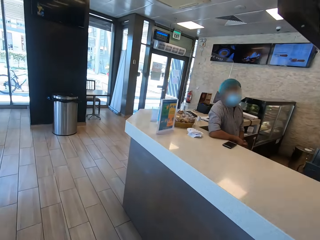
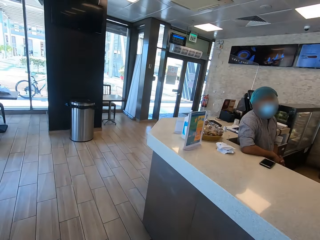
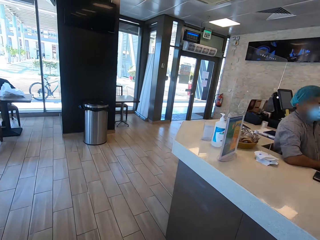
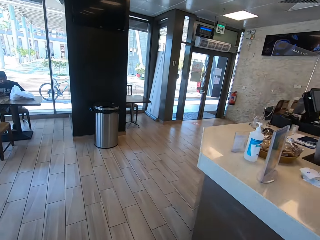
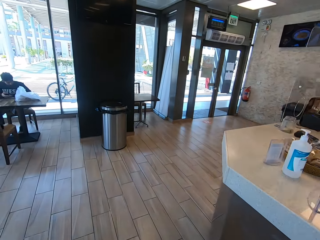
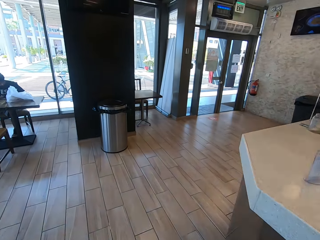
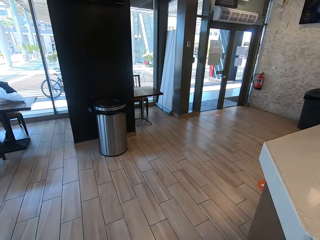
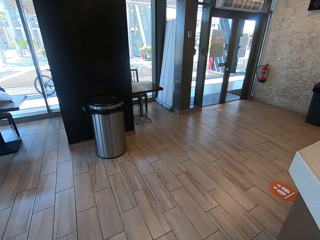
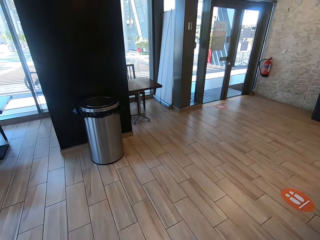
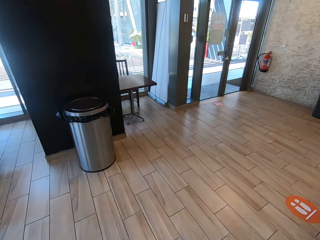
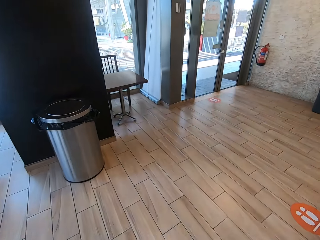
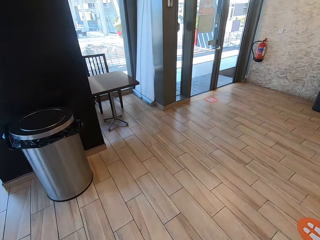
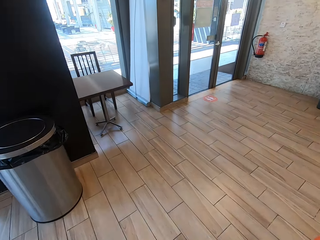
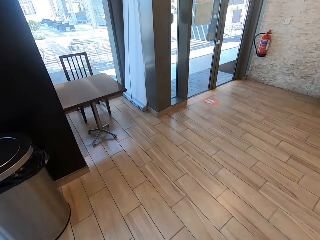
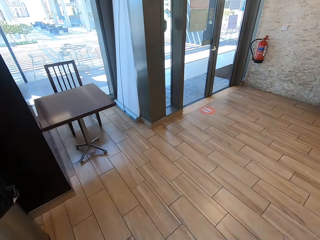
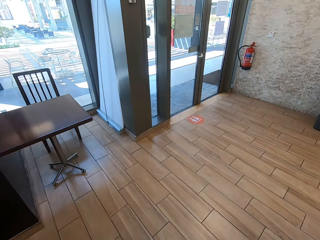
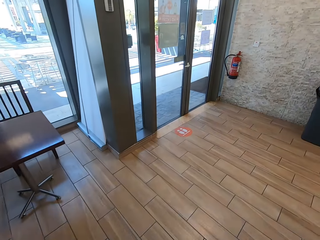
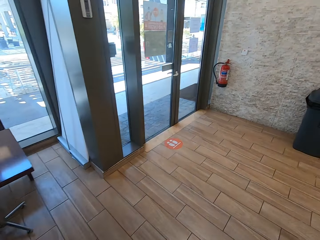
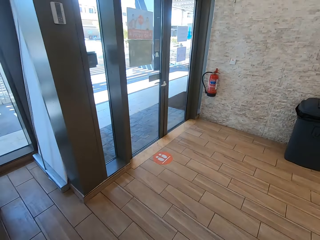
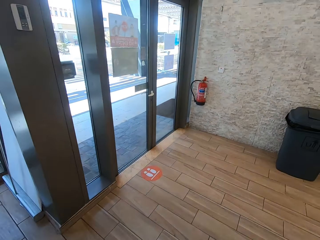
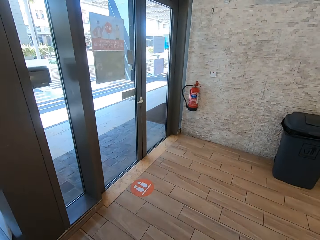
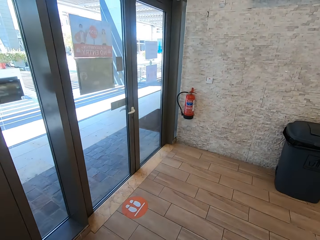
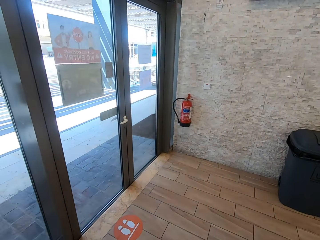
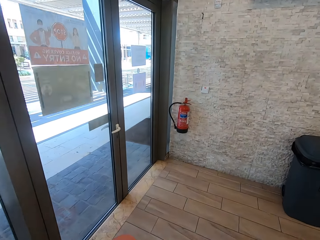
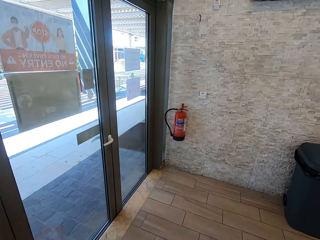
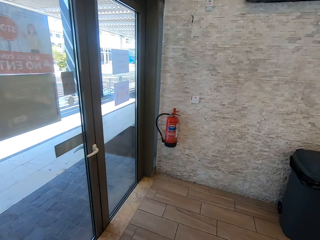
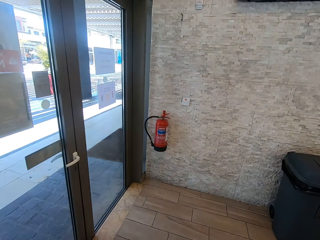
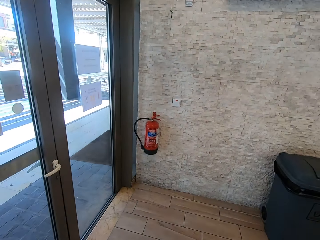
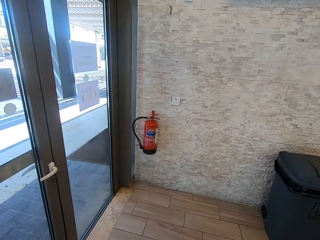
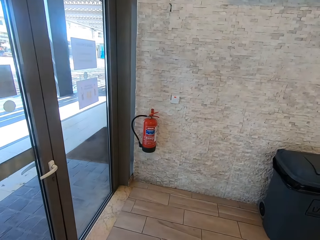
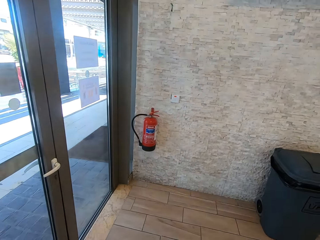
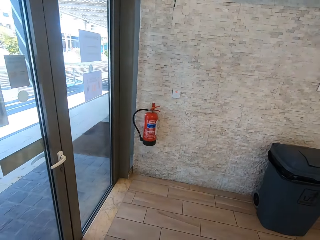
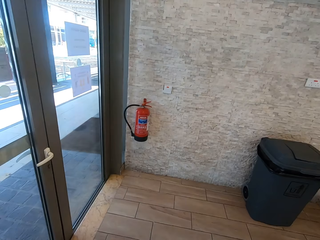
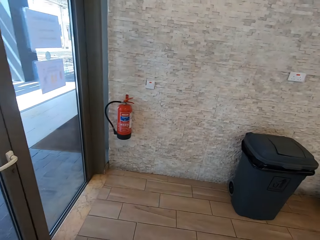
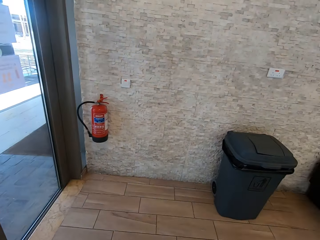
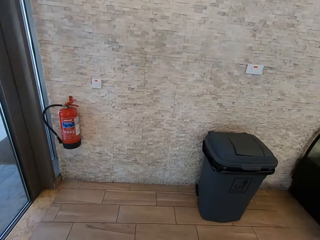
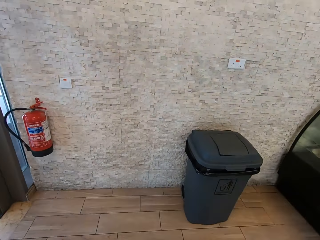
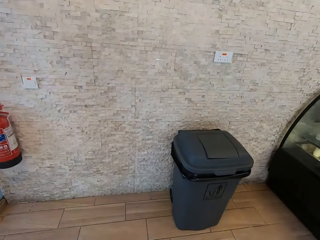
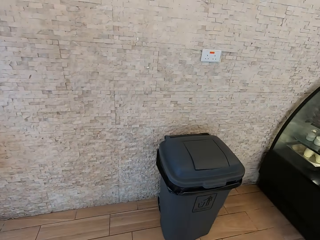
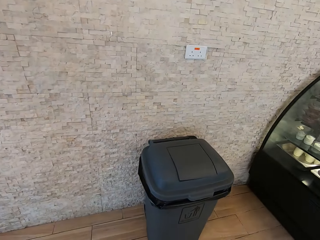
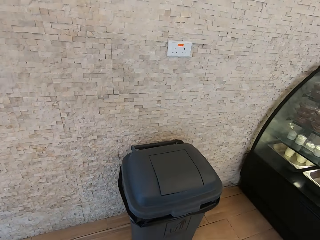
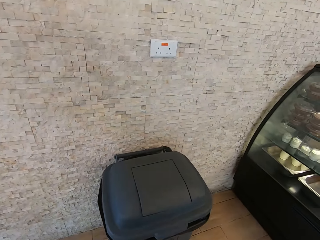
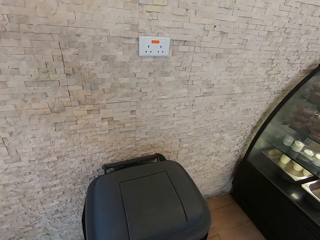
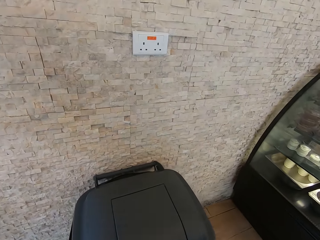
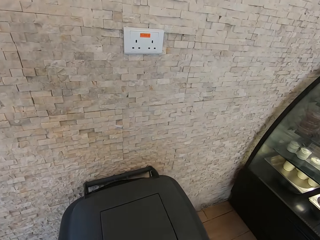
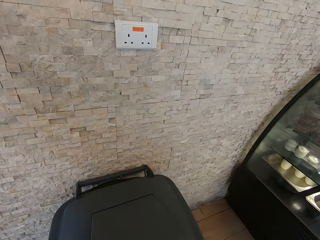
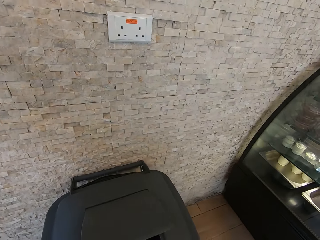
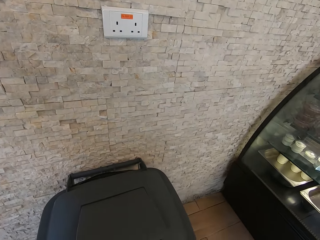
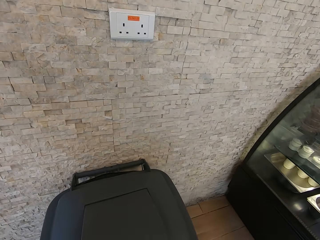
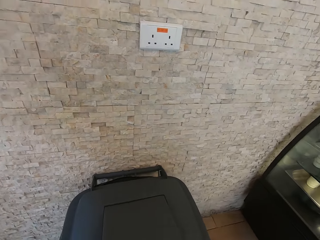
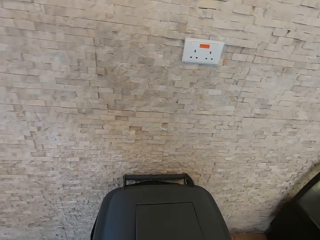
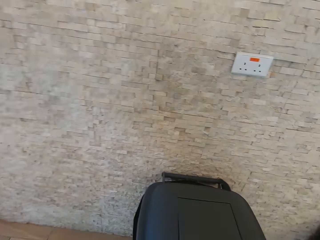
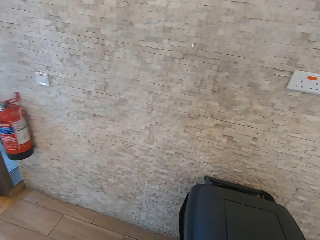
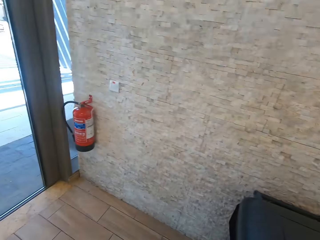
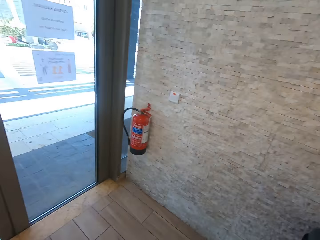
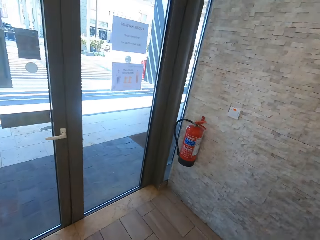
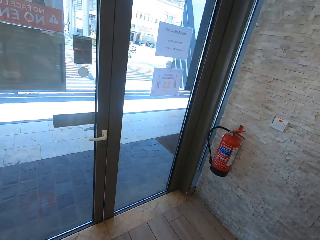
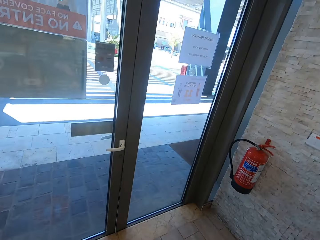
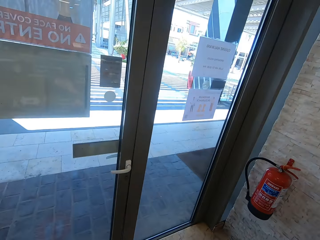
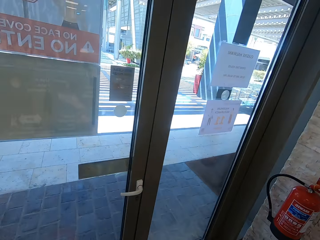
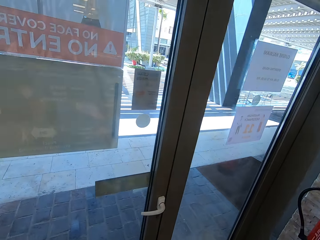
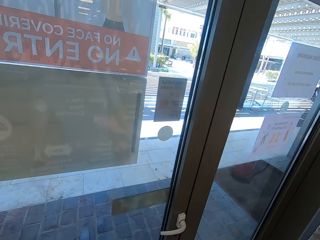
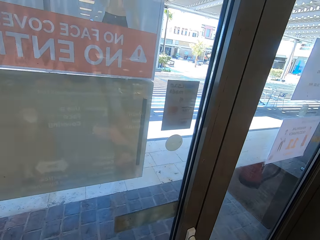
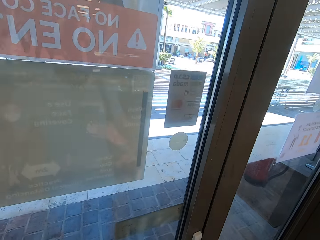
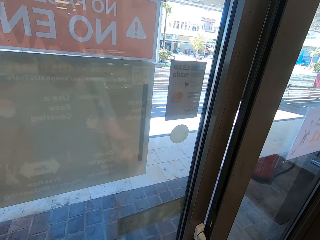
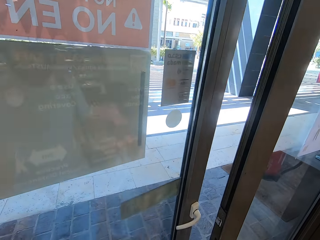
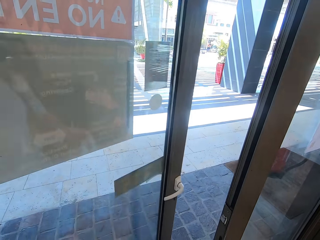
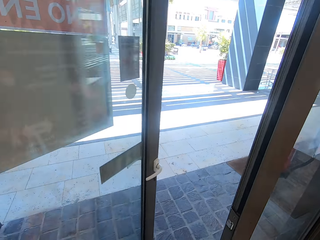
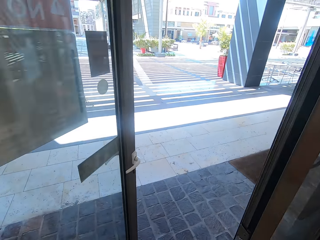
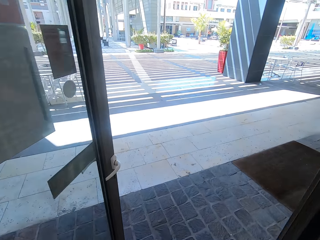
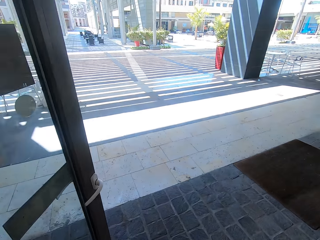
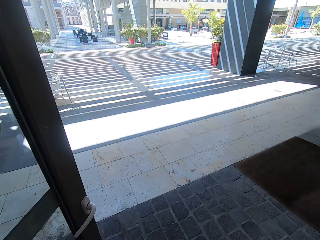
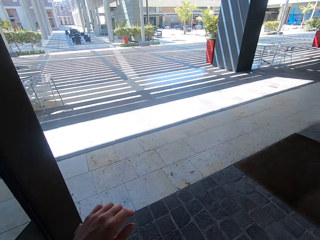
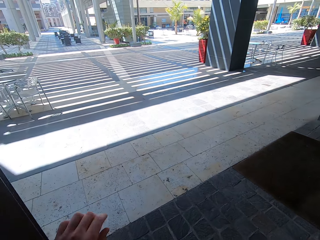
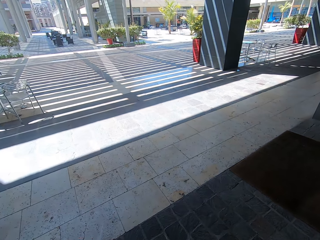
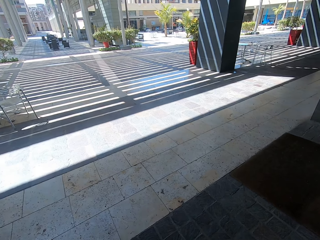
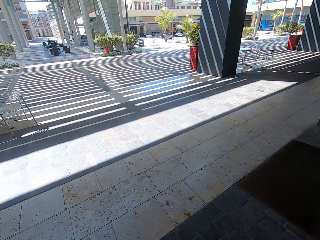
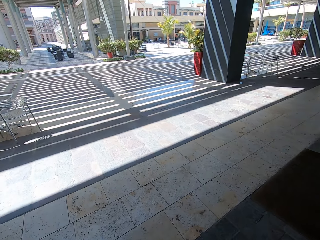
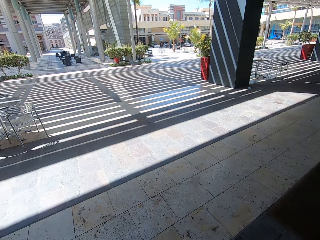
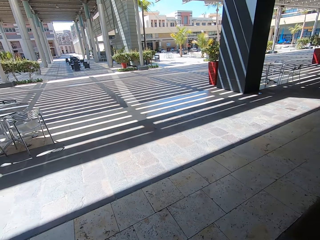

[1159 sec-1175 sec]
The camera wearer walks towards an exit. They throw something in the dustbin. They open the door. They walk outside the restaurant.
